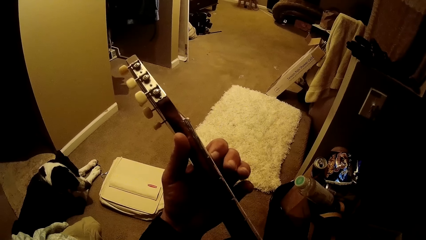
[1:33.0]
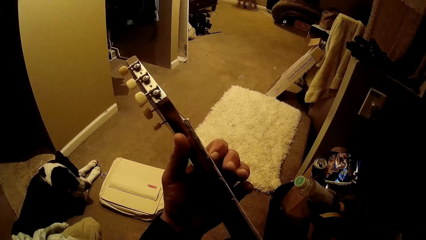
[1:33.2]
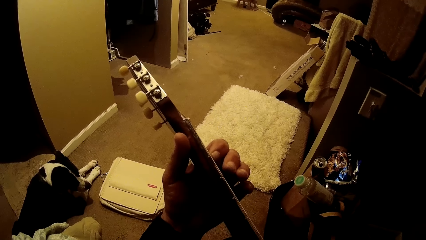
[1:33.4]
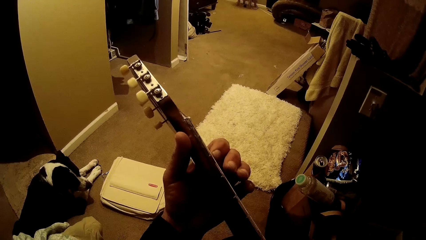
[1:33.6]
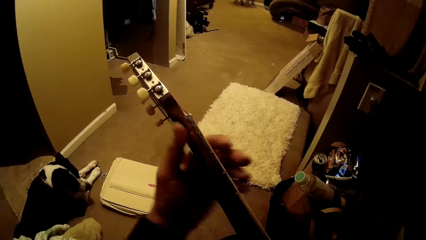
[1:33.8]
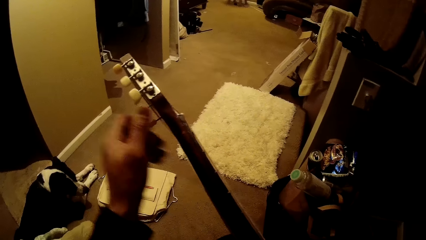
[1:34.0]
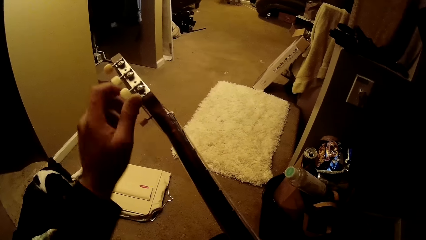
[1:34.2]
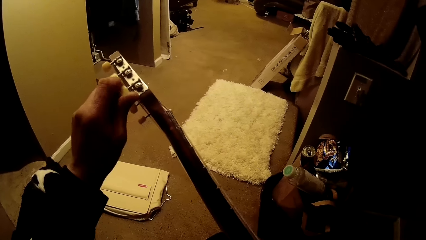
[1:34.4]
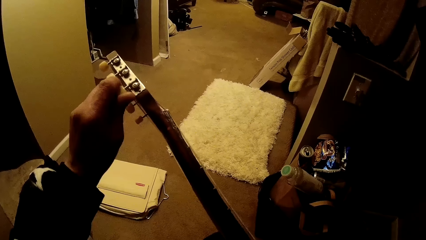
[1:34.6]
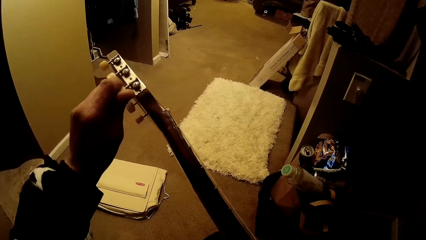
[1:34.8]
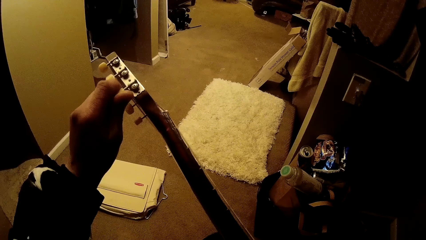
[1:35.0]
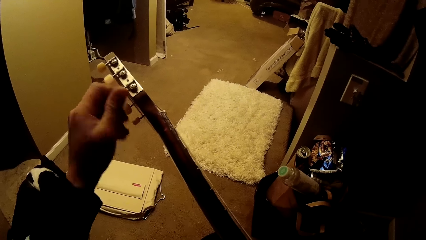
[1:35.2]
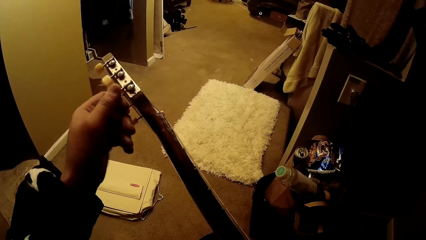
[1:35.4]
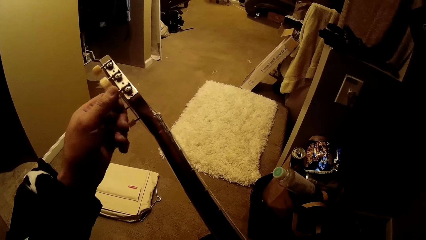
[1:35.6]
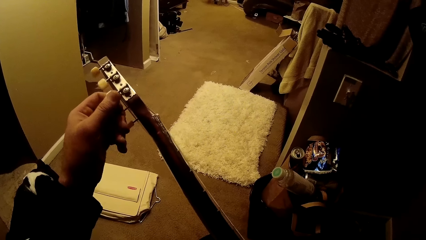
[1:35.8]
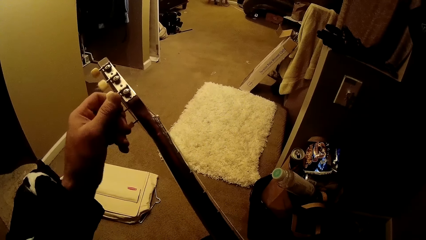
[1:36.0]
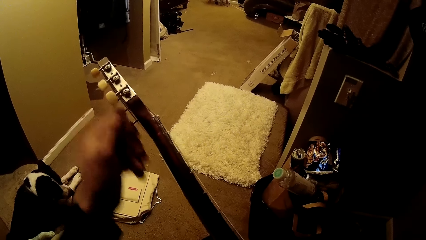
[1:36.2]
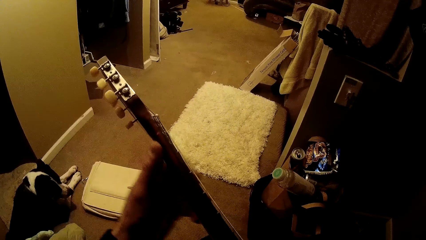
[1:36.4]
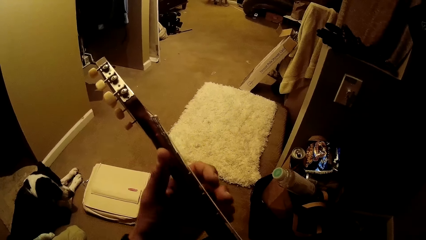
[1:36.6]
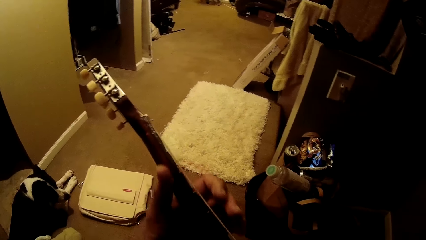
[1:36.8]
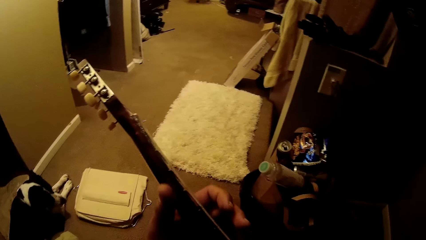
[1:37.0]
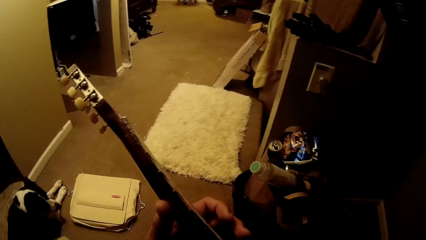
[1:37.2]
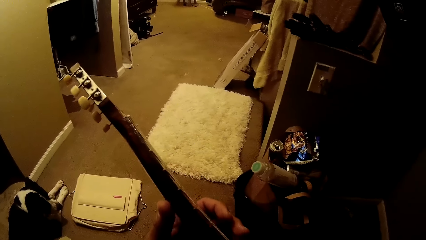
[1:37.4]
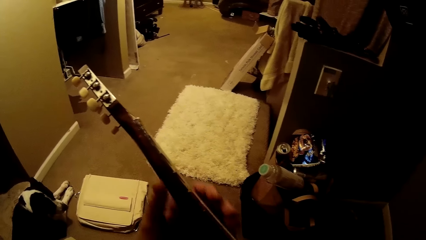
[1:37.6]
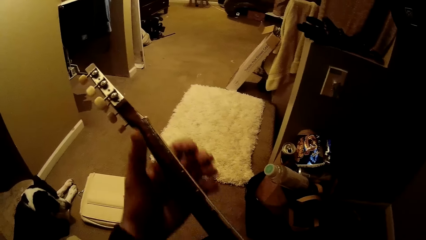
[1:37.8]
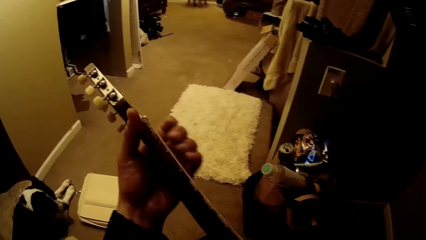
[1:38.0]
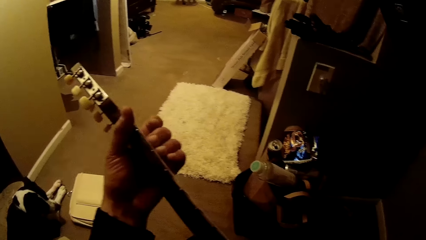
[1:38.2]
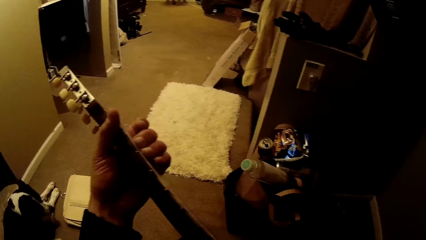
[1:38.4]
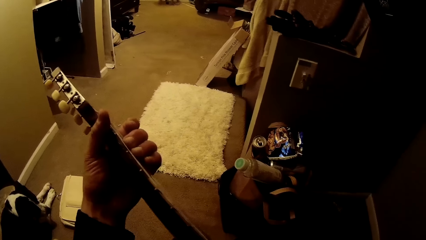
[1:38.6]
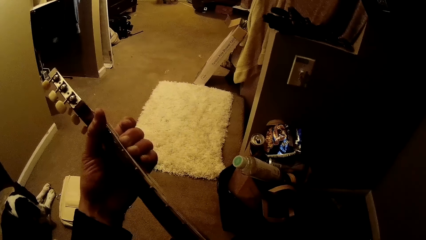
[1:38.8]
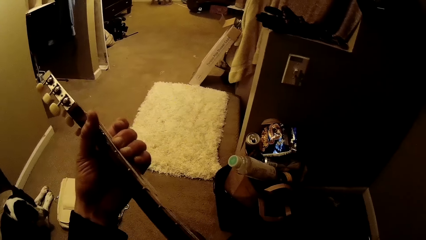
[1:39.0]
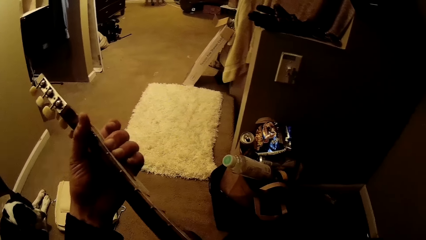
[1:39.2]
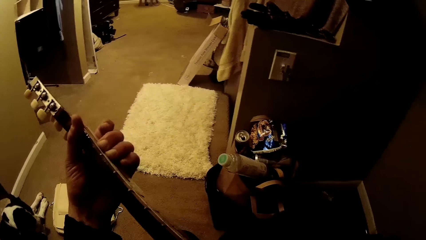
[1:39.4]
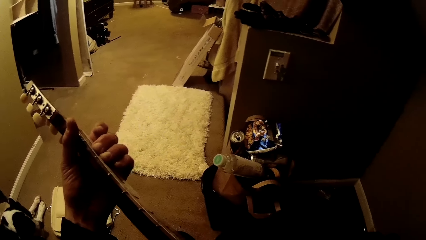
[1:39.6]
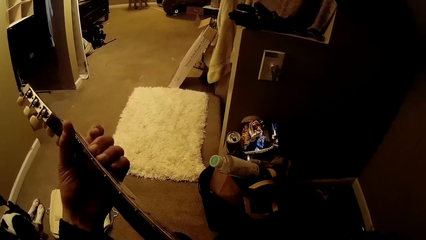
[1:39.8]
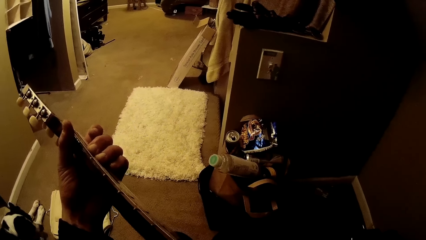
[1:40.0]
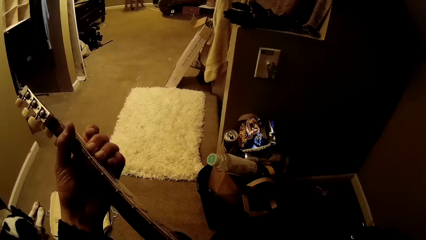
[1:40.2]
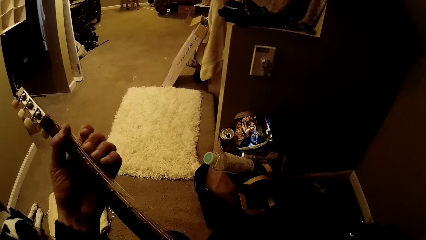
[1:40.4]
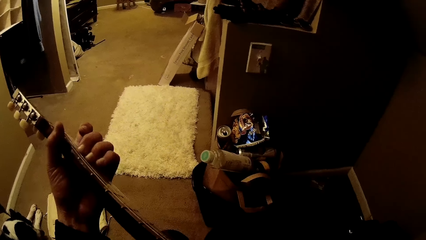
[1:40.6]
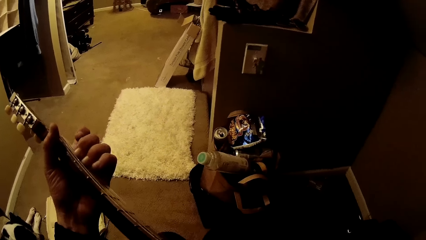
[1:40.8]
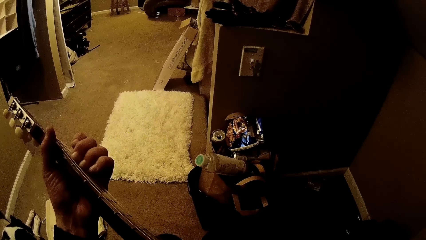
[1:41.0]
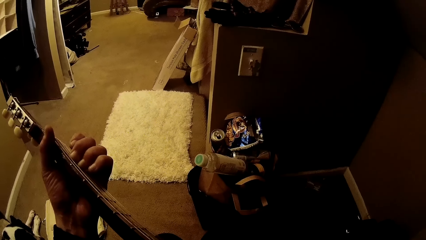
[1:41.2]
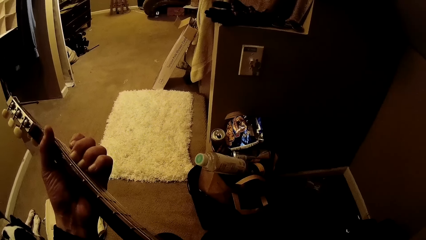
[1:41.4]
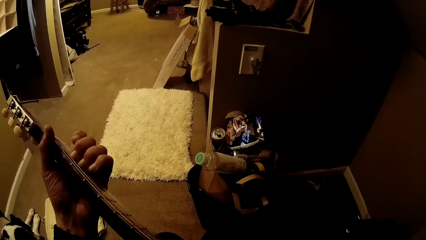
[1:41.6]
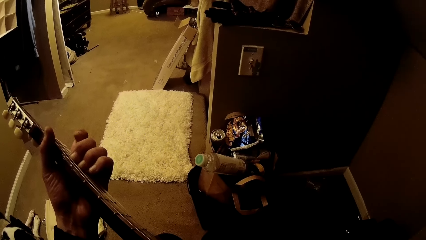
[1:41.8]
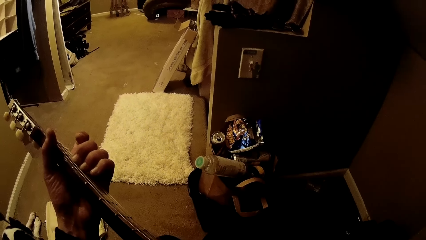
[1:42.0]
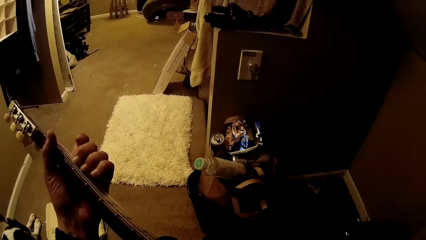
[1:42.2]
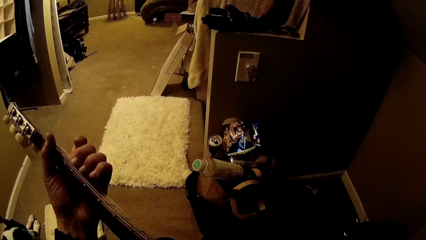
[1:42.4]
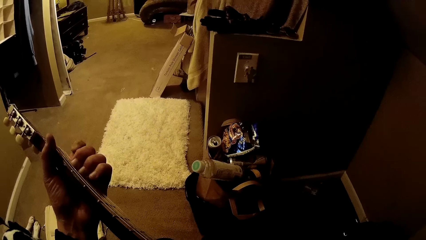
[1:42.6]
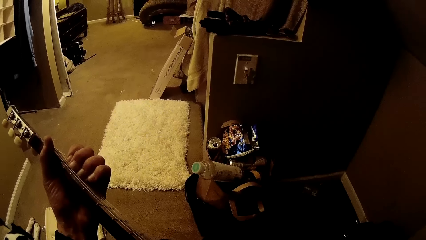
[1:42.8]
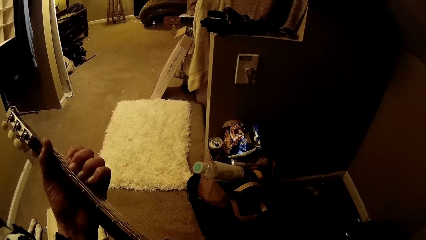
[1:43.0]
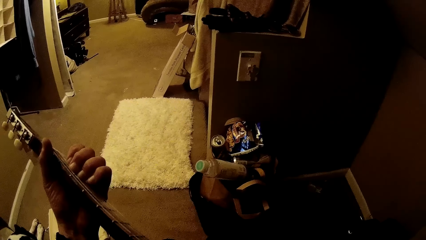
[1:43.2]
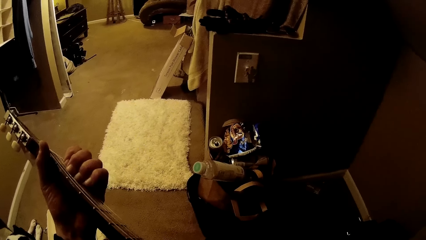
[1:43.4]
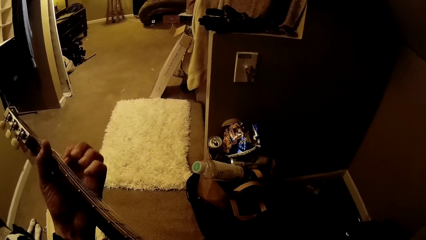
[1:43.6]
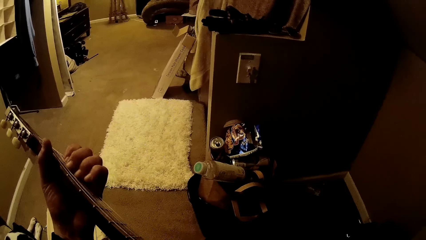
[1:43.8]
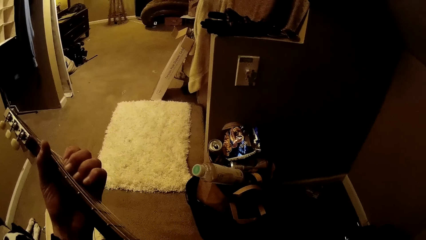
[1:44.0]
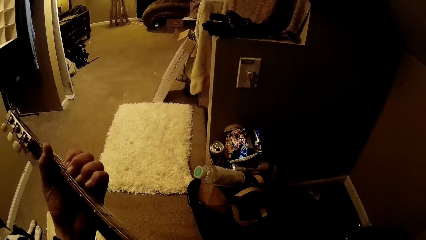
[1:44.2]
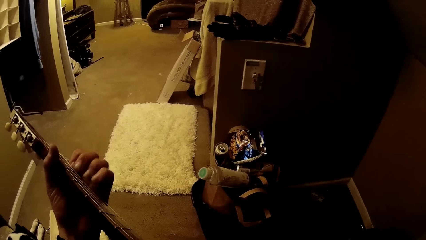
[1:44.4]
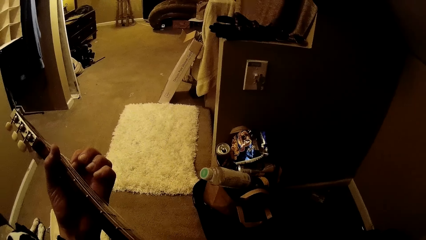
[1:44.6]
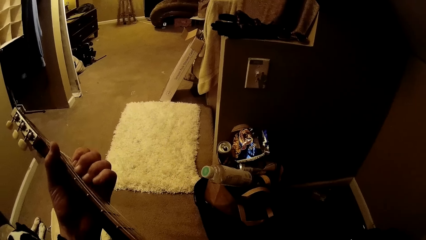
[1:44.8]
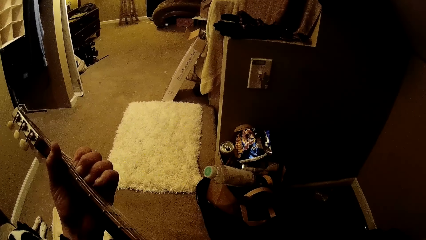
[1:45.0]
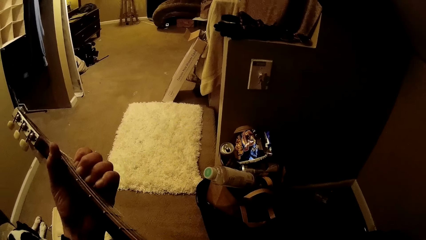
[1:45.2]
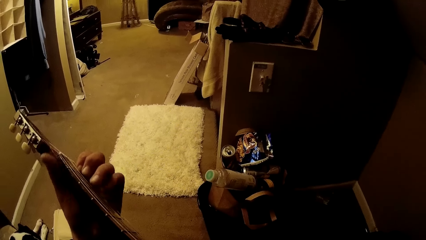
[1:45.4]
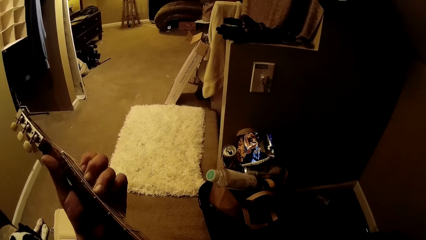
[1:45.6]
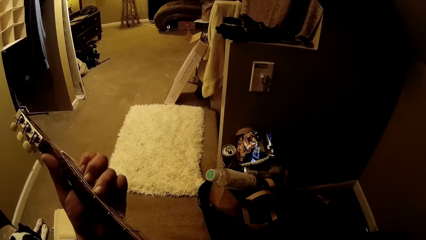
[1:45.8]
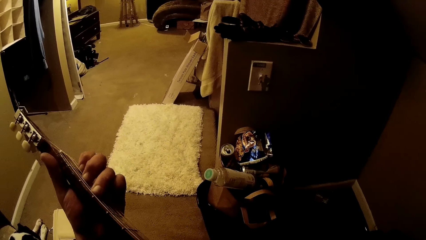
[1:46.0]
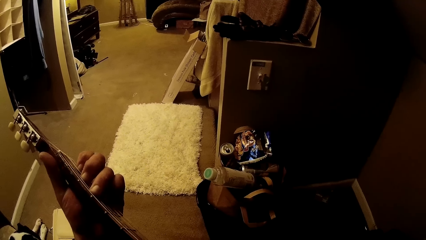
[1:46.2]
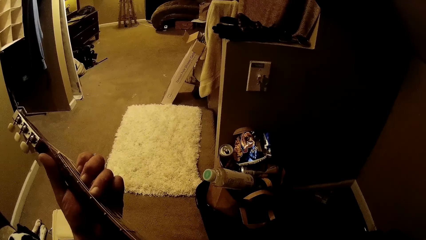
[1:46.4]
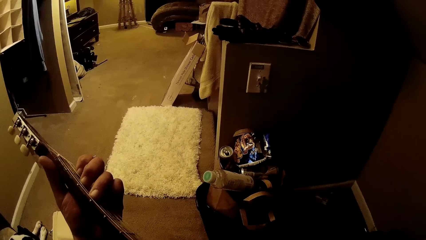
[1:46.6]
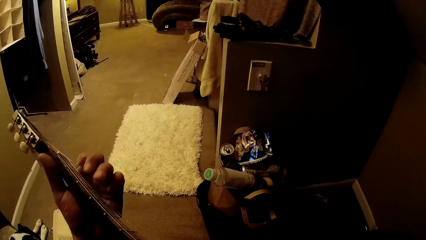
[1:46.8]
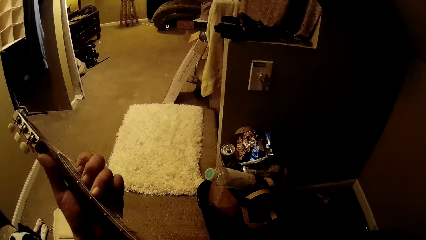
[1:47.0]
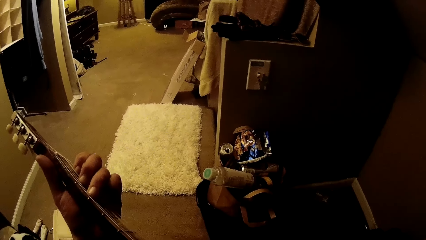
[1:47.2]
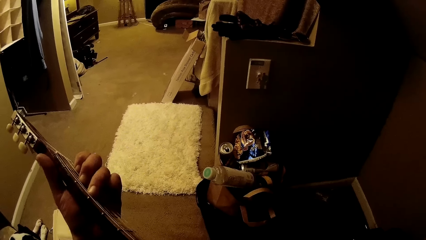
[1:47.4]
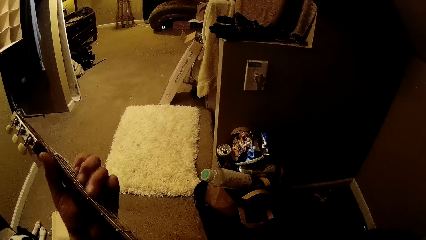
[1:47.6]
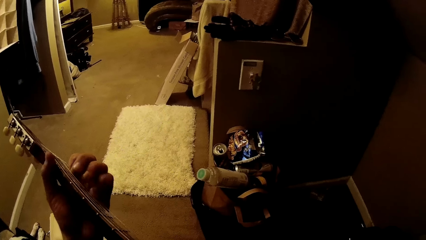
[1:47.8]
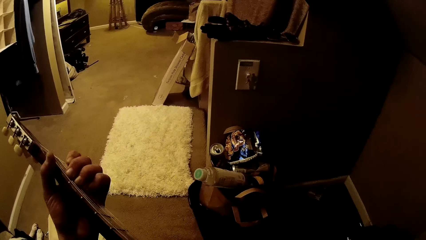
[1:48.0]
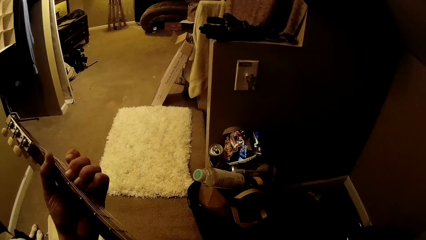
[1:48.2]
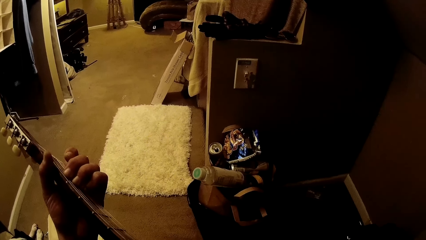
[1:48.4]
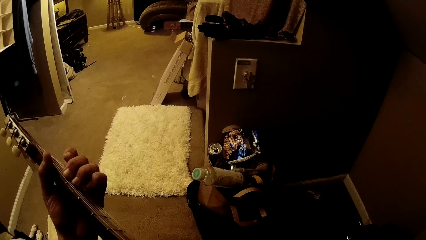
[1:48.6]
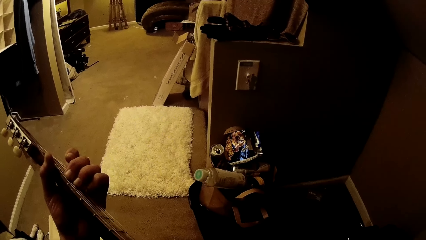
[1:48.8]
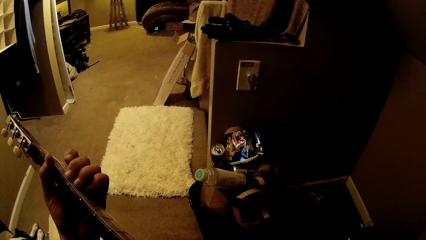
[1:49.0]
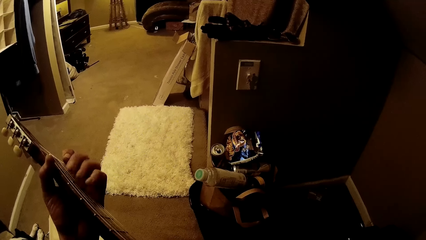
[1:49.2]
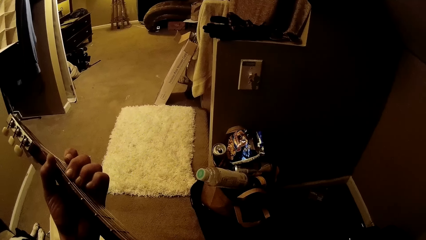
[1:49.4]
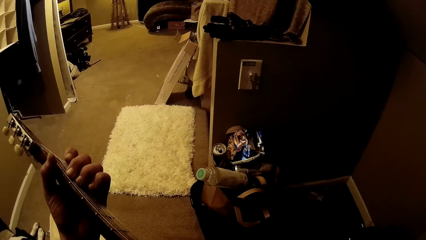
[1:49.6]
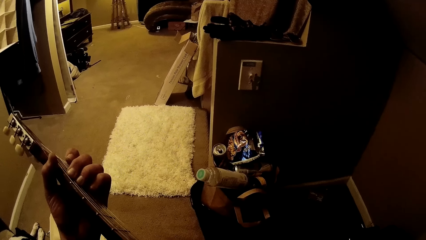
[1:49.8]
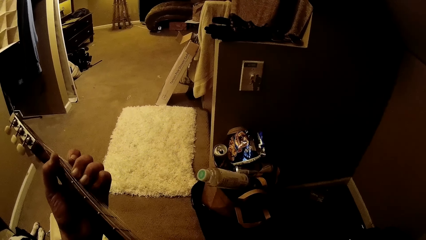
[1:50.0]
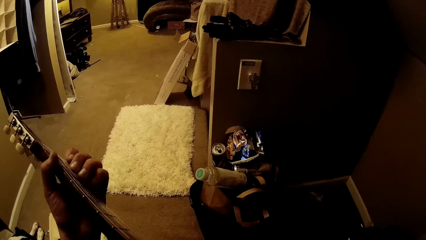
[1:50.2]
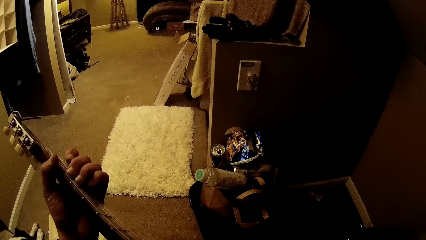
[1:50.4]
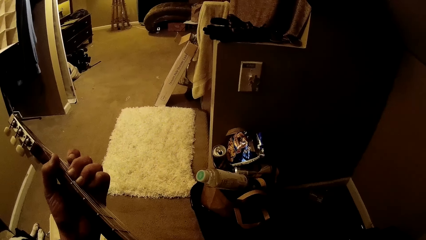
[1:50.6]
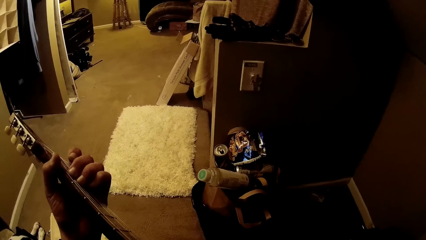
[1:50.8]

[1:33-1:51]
The camera wearer adjusts a tuning peg on the guitar with his left hand. He plays the guitar in the room with both hands.
